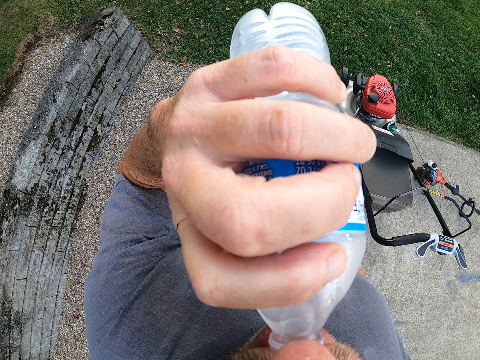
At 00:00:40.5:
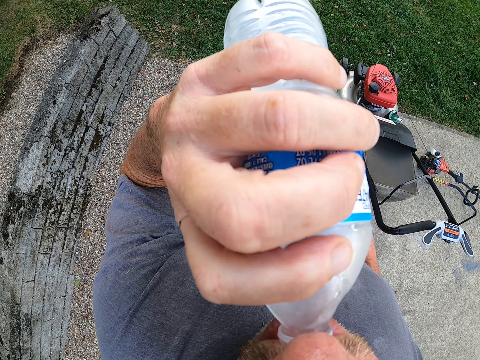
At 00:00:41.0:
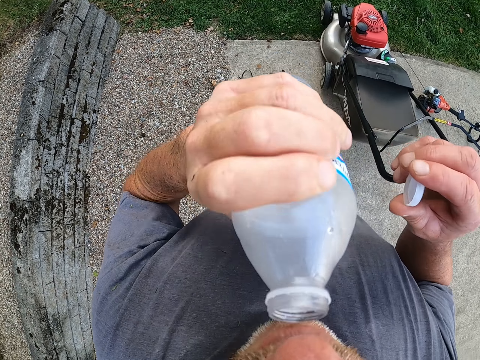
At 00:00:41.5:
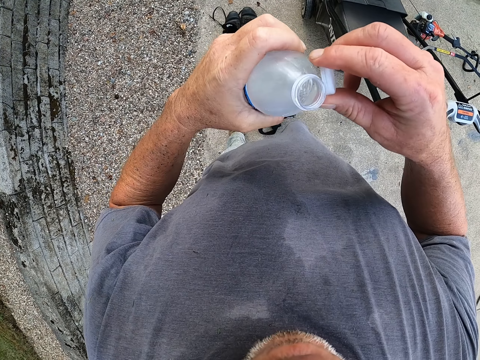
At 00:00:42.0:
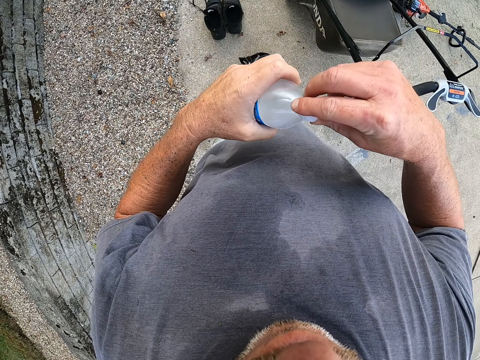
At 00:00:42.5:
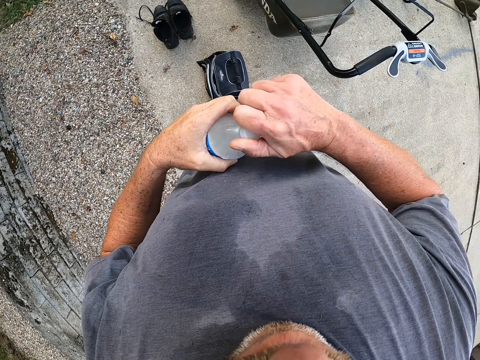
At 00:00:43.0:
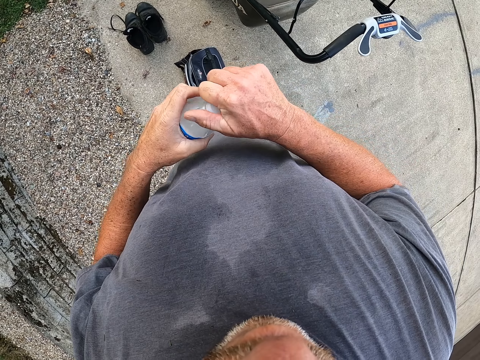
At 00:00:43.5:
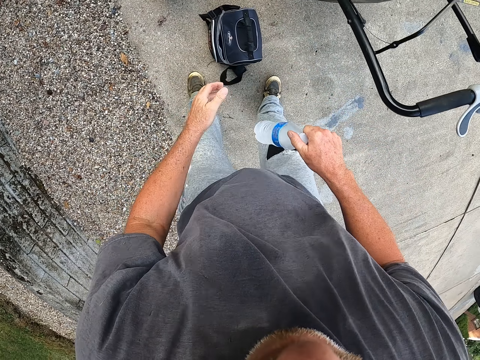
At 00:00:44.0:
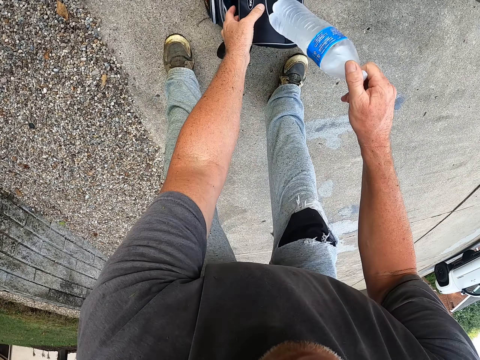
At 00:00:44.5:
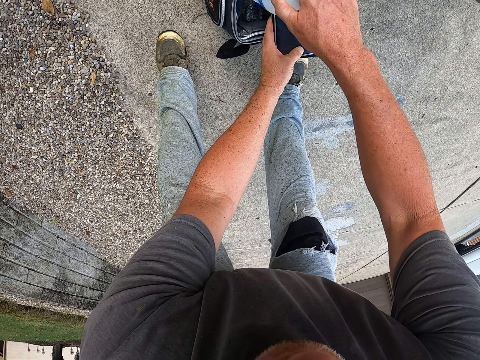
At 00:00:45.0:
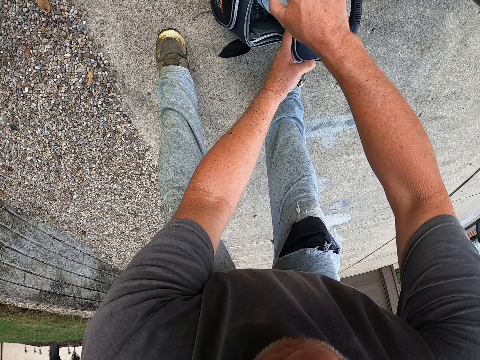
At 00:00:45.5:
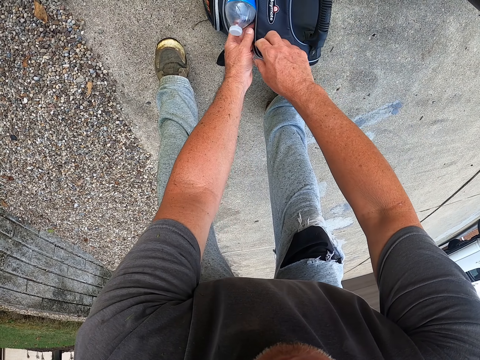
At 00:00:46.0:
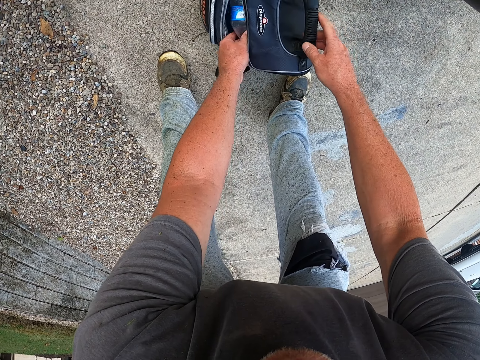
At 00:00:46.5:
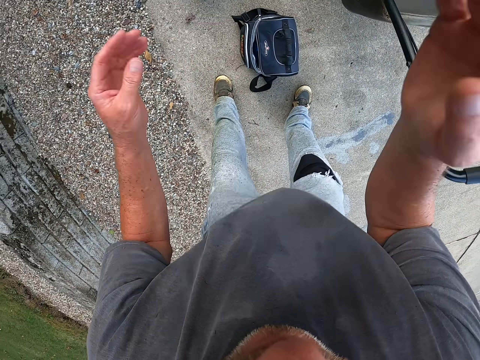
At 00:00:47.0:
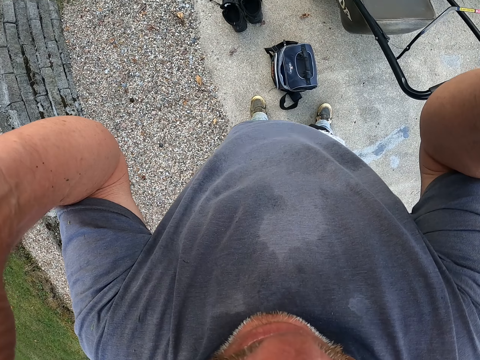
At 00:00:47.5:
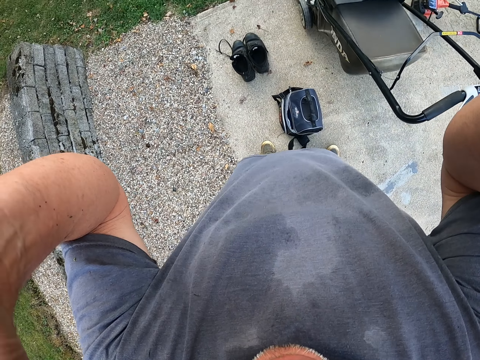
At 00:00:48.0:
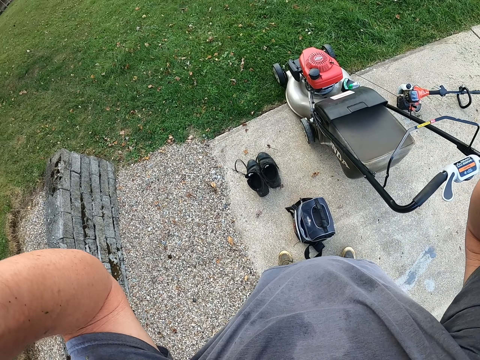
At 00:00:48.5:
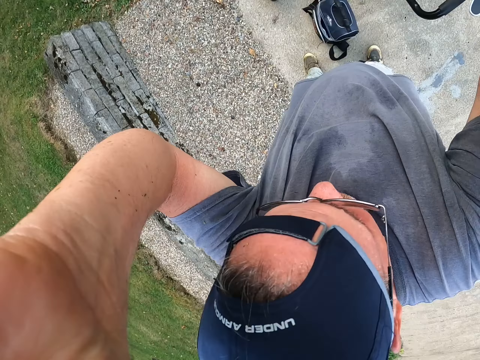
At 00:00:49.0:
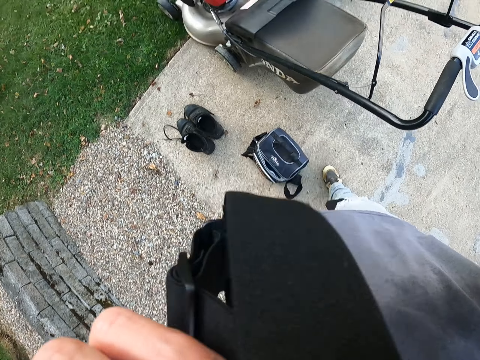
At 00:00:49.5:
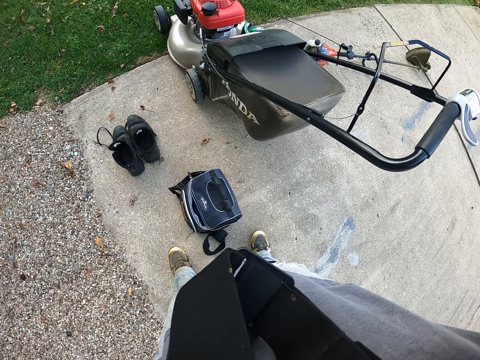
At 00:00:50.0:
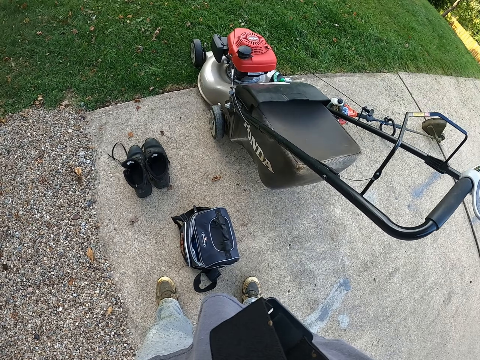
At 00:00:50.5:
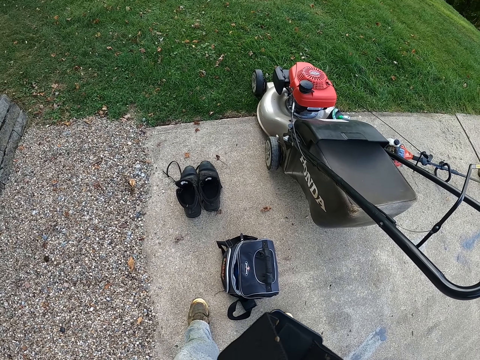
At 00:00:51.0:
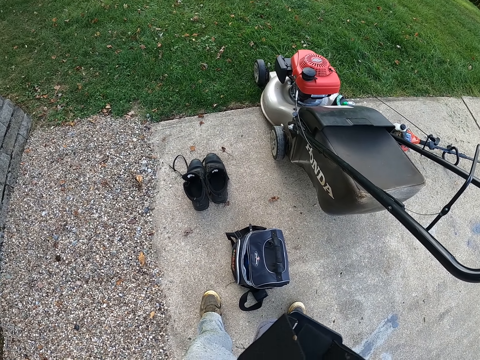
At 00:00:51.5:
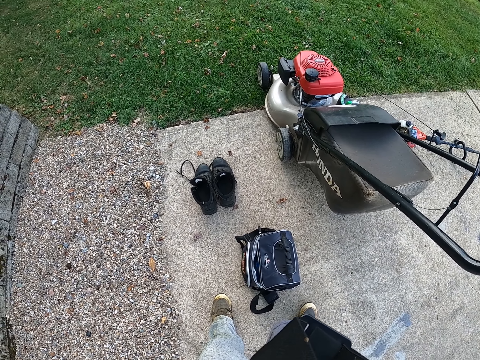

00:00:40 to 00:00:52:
The camera wearer closes the bottle of water. He puts the bottle of water in the bag. He removes his camera. He adjusts the camera.
